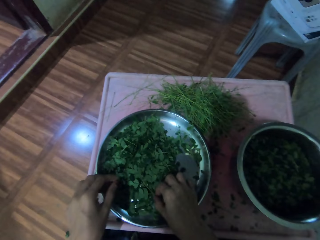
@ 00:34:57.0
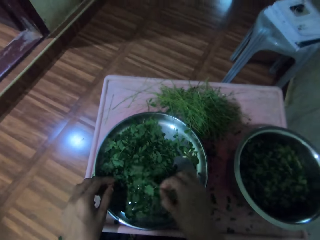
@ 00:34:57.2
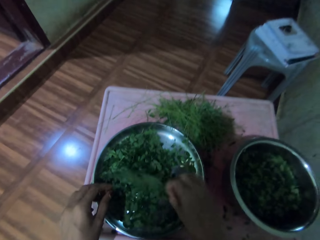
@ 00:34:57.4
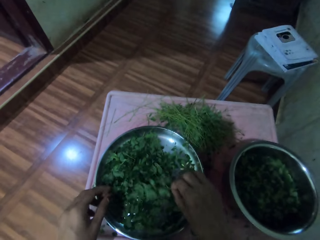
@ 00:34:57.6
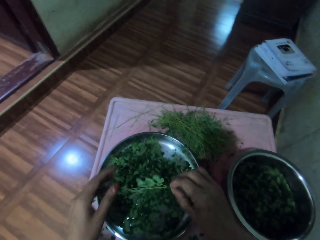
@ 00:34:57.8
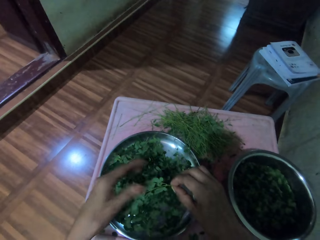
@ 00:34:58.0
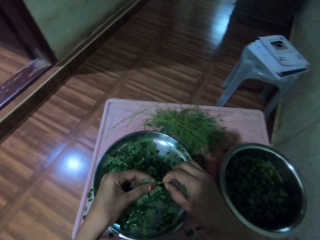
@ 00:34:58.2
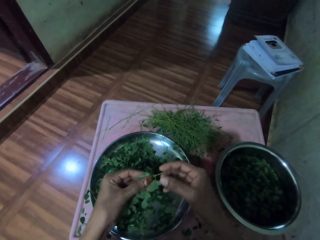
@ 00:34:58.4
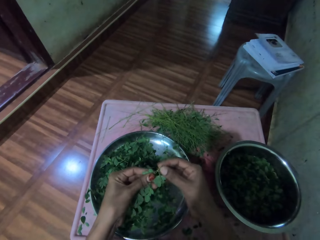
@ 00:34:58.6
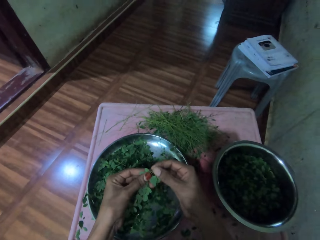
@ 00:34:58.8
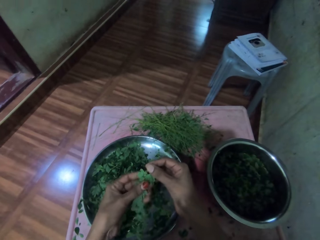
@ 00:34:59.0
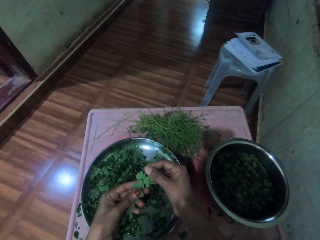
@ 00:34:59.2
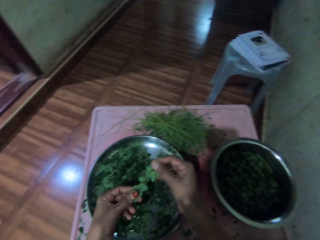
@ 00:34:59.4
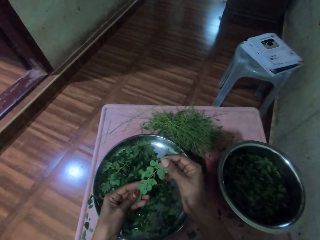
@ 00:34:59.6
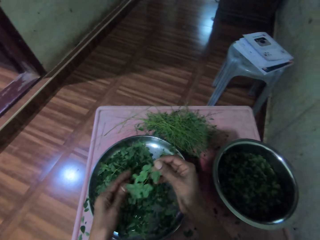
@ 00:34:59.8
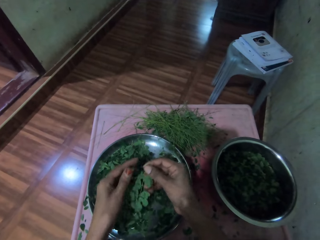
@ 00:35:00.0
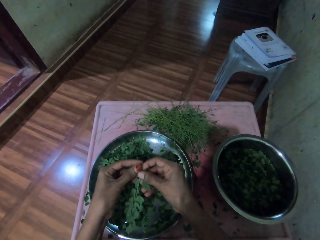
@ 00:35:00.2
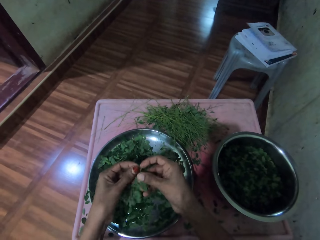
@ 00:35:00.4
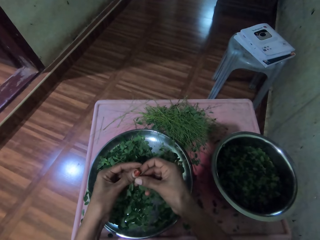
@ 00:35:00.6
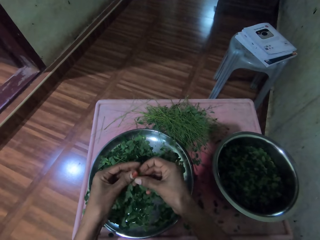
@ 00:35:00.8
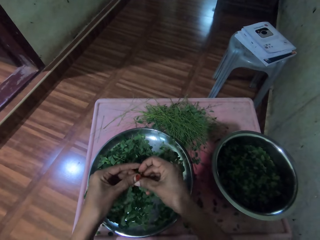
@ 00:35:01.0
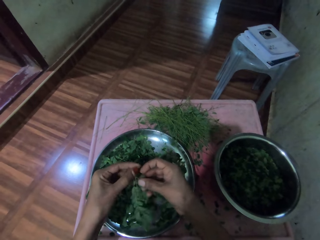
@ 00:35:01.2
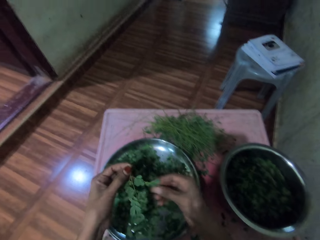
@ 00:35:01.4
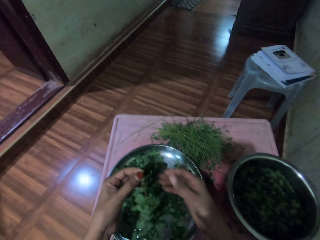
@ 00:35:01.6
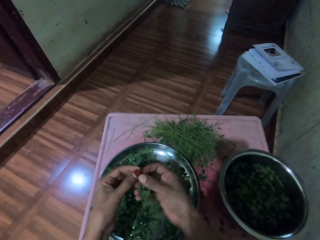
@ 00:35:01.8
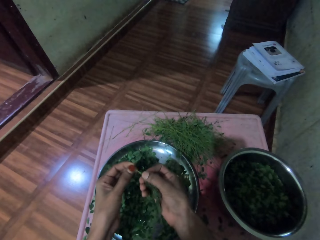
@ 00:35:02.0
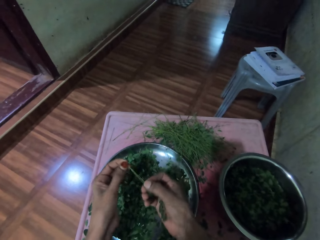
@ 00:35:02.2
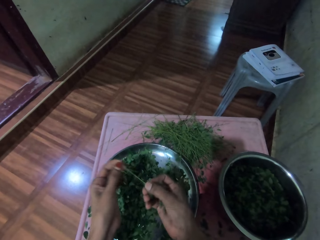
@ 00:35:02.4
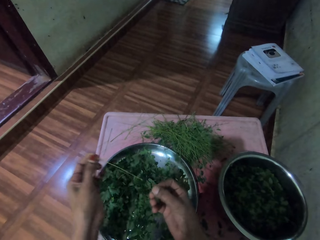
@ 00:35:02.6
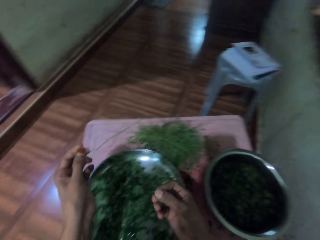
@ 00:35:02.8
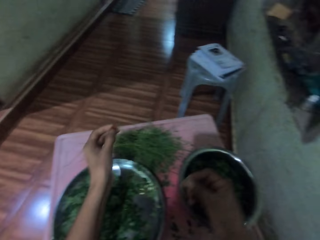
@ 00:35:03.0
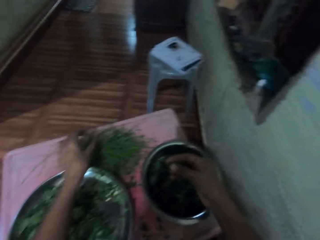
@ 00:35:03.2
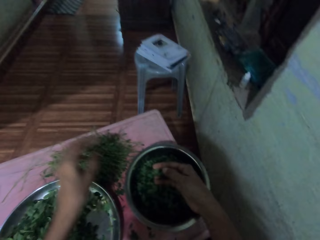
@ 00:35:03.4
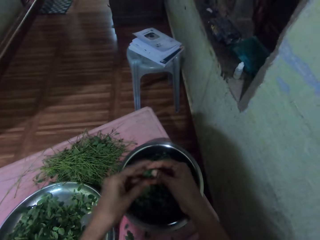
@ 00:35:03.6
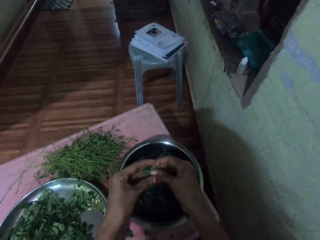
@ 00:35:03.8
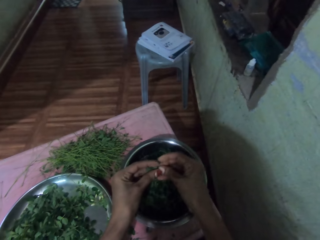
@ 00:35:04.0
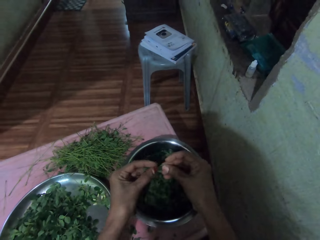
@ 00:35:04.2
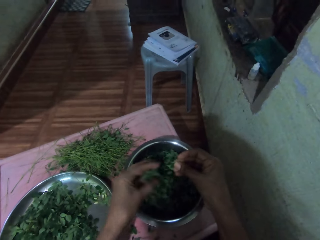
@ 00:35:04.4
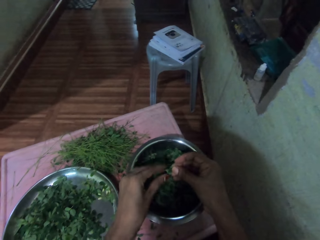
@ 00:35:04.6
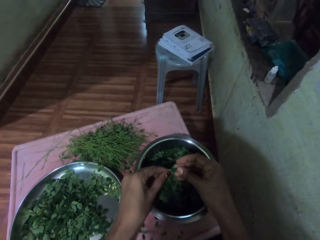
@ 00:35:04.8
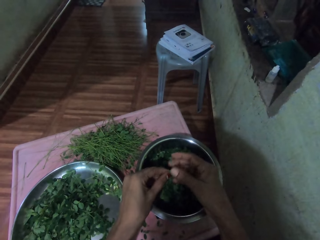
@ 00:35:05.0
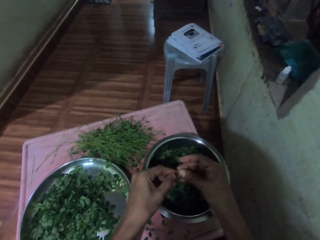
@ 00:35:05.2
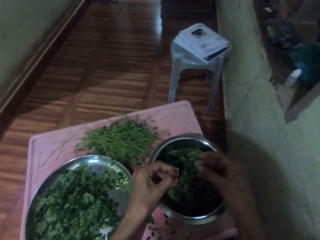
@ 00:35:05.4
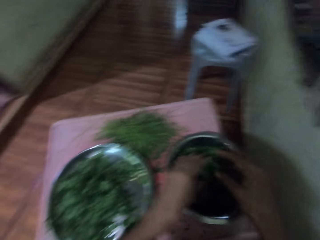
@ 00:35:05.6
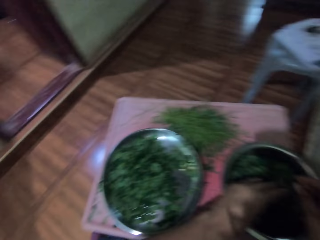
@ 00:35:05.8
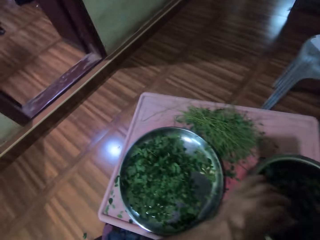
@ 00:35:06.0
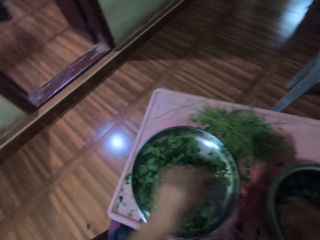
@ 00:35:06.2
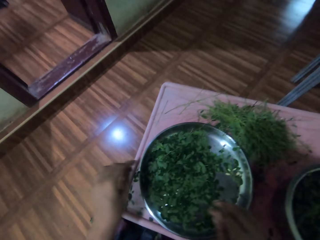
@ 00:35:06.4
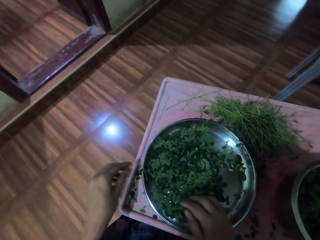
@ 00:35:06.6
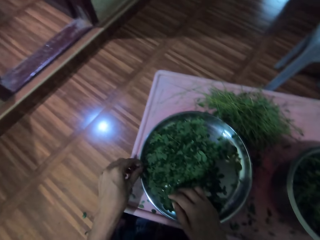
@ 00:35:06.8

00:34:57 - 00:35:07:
The camera wearer touches the plants with his right hand. He picks the plant with his right hand. He wipes the plant with his left hand. He peels the leaves or vegetables from the stalk with his right hand. He puts down the stem with his left hand. He drops the vegetables in the basin. He cuts the leaf with both hands.

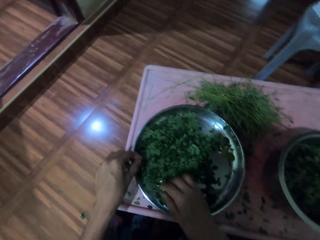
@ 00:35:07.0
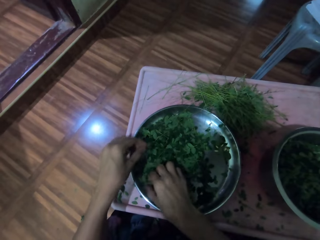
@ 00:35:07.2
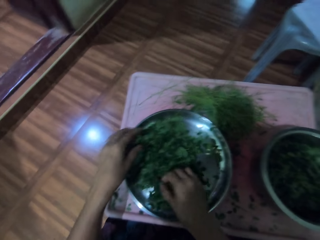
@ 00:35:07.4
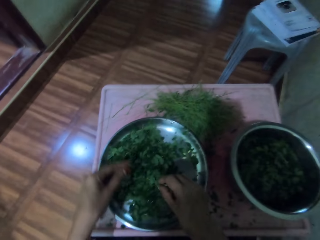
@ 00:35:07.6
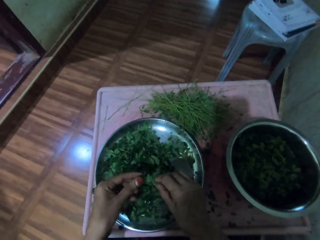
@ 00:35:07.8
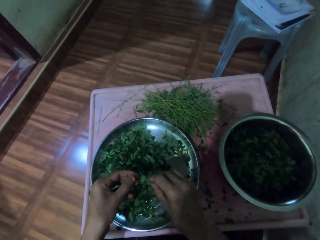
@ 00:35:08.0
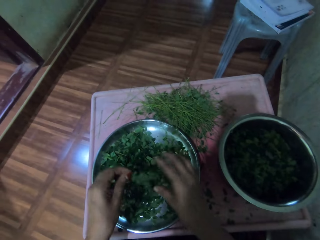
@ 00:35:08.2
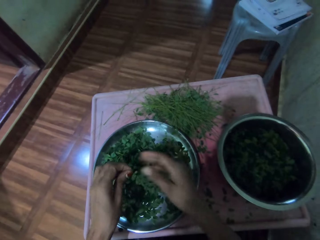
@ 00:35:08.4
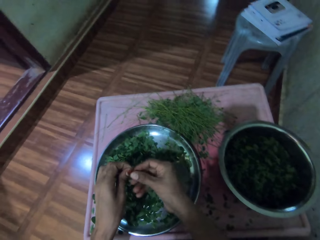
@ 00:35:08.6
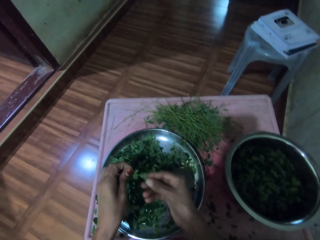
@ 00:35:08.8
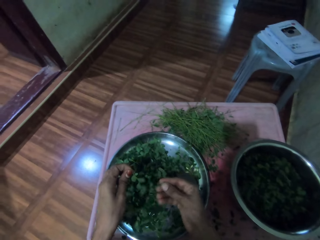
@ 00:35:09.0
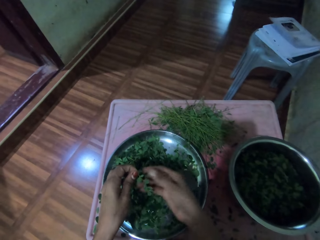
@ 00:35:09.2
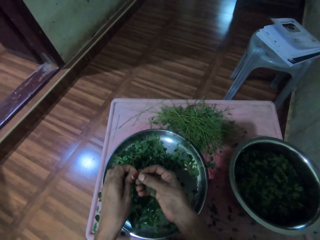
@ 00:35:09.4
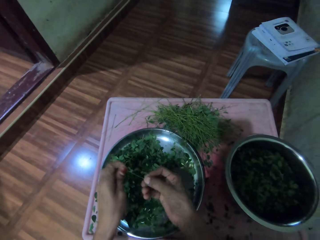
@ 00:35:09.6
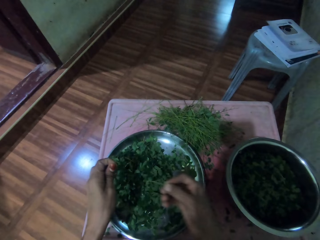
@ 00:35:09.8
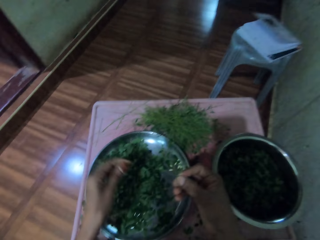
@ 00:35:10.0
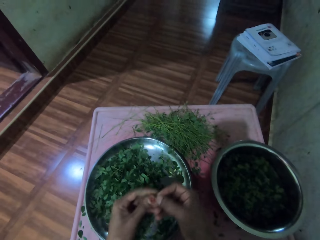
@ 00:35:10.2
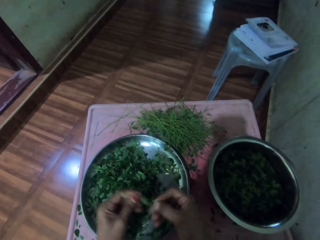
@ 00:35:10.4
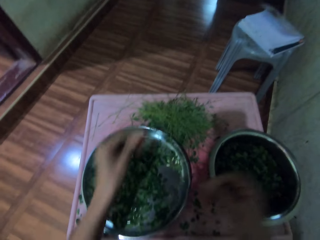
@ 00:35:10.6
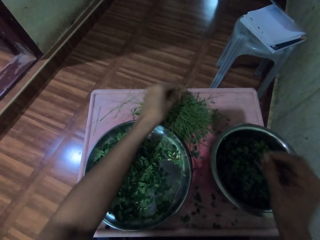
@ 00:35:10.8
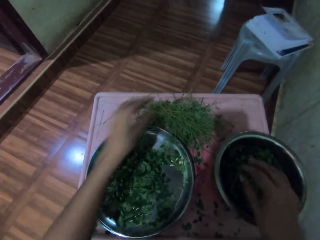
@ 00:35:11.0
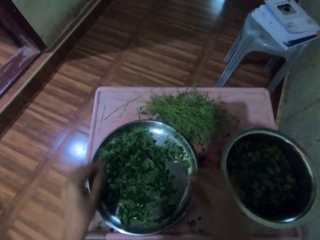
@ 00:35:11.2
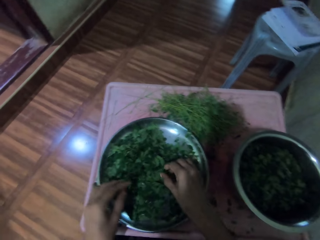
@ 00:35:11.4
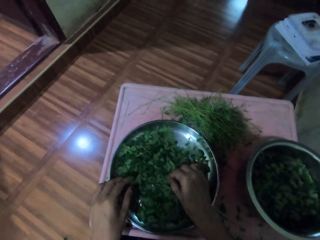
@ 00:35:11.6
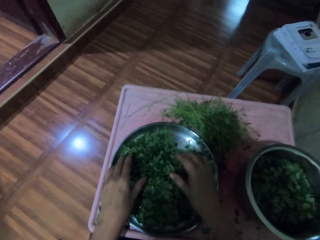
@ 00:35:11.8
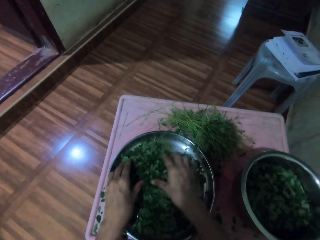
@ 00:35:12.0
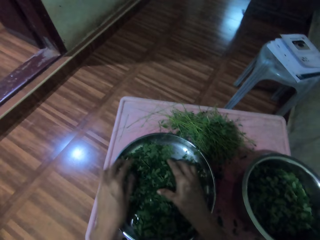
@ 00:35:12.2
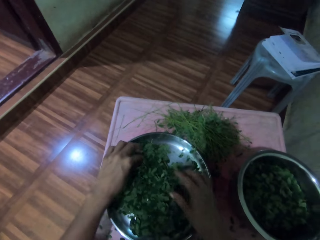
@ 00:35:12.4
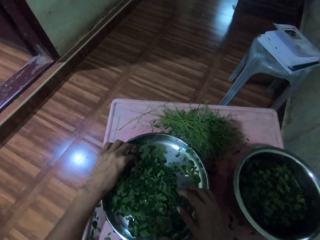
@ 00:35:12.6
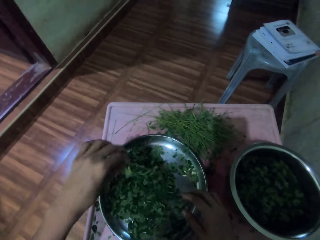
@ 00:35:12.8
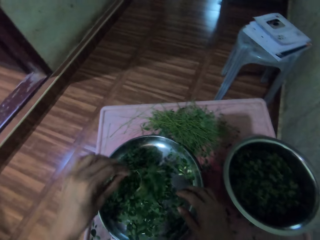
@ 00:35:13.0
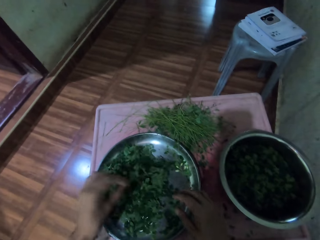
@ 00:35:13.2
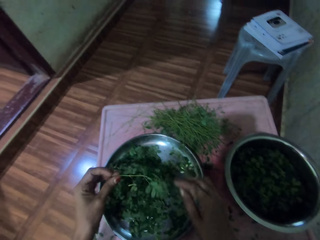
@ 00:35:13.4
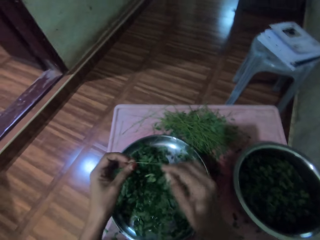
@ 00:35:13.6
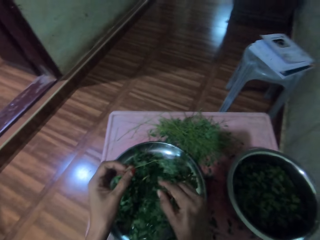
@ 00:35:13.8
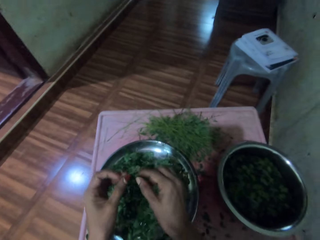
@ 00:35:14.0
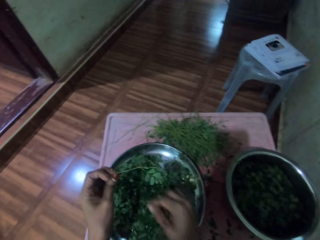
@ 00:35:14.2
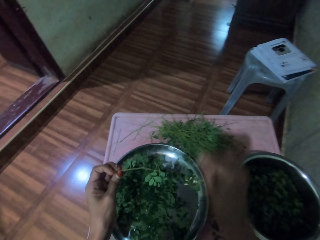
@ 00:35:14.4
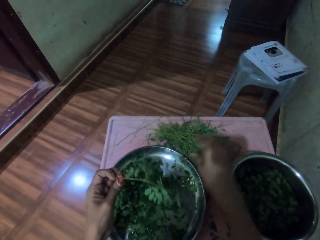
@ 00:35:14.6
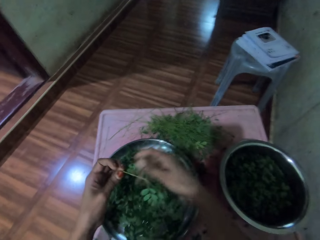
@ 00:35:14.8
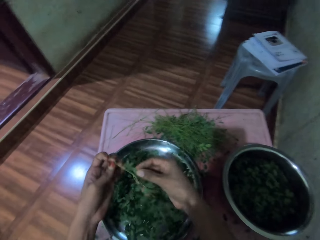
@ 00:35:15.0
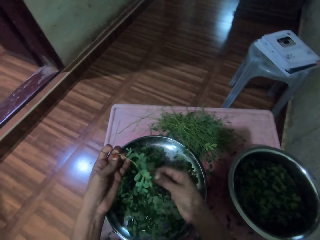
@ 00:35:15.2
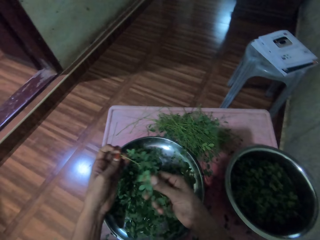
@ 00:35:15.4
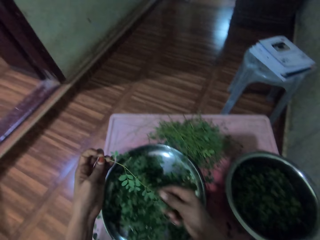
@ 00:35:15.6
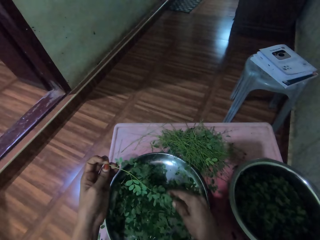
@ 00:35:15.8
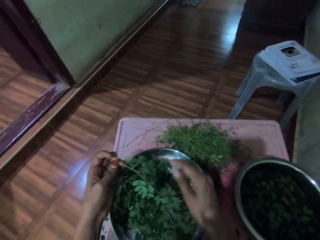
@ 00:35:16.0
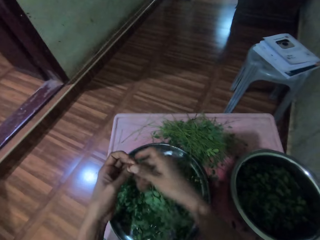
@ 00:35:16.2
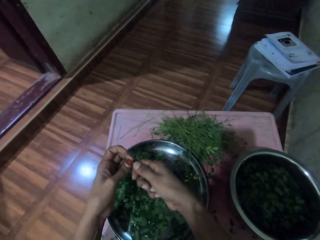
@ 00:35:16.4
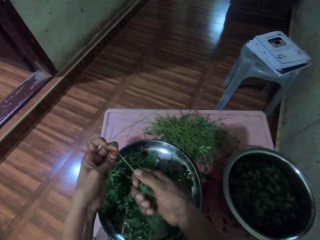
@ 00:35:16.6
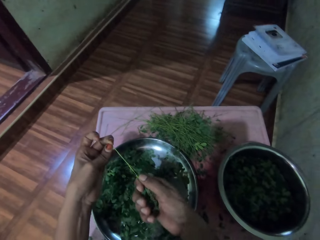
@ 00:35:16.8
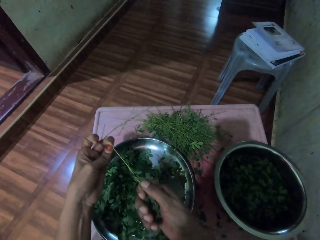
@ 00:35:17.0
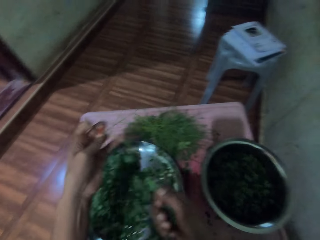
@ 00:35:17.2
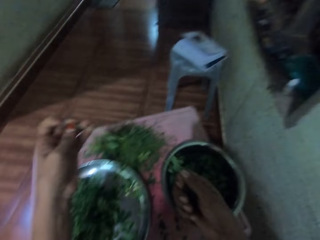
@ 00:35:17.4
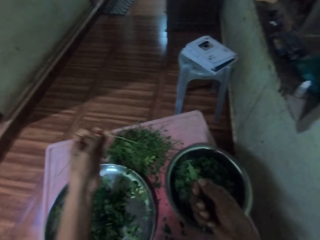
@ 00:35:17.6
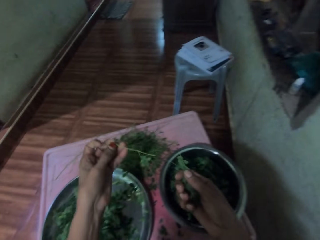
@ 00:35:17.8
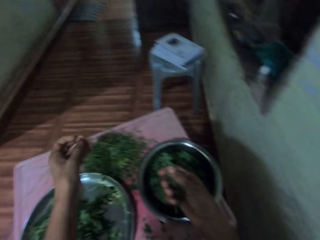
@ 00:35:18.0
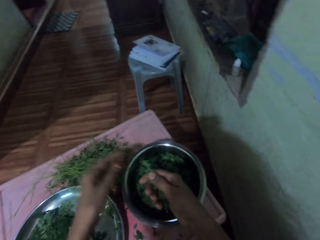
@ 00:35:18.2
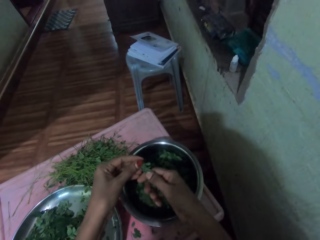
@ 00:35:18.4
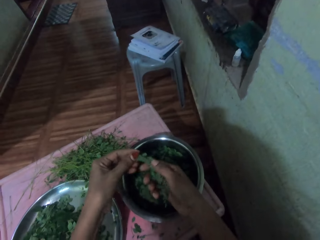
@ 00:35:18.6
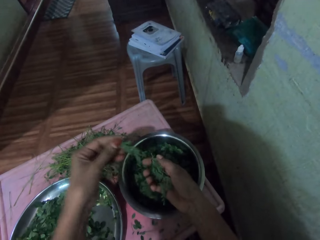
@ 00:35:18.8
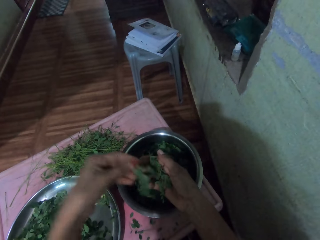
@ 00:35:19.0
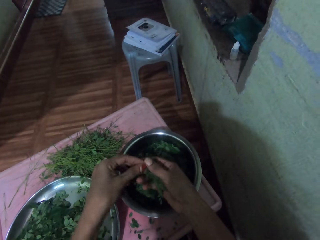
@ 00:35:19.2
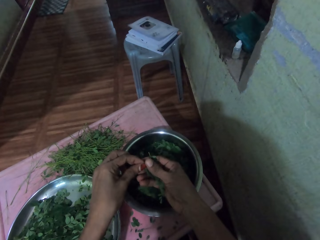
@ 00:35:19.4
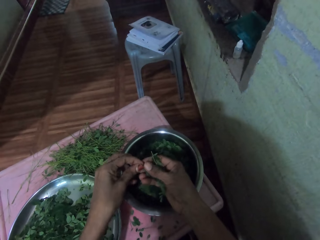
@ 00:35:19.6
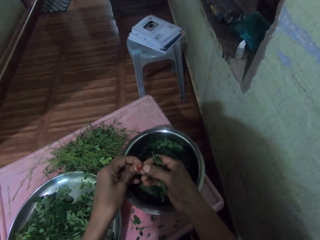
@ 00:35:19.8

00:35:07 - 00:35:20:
The camera wearer touches the leaves with both hands. He picks the plant from the tray with his right hand. He wipes the plant with his right hand. He peels the leaves from the stalk with his right hand. He drops the stalk on the table. He puts the leaves on the basin with his right hand. He picks the plant from the tray with his left hand. He removes the leaf from the stalk with his right hand. He drops down the stem on the table with his left hand.
